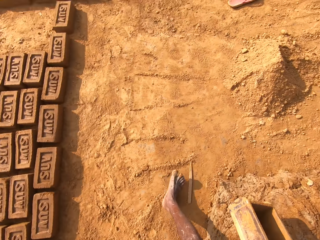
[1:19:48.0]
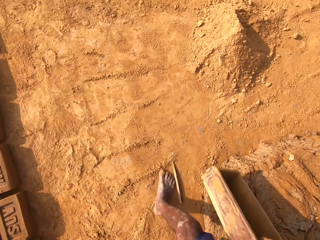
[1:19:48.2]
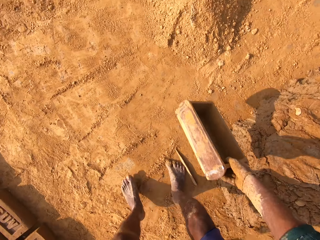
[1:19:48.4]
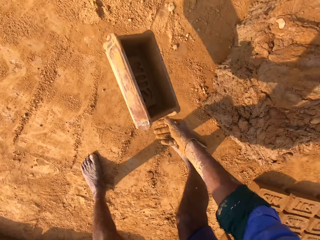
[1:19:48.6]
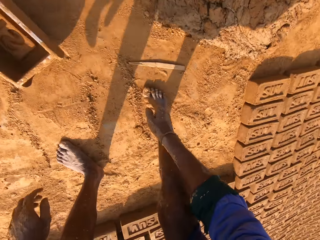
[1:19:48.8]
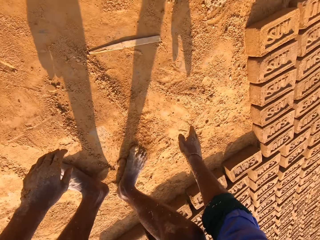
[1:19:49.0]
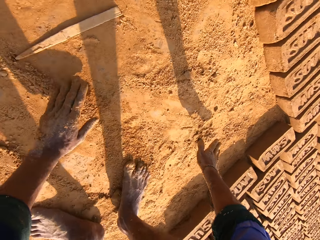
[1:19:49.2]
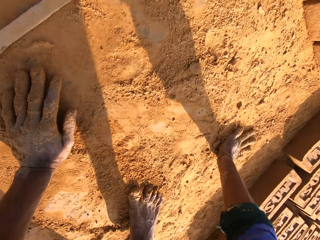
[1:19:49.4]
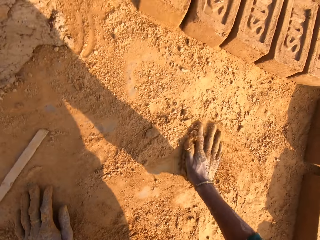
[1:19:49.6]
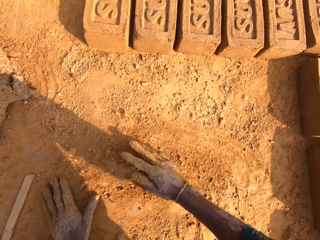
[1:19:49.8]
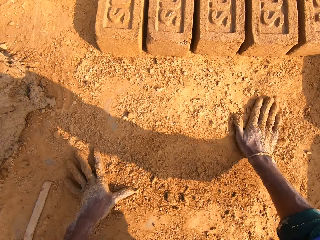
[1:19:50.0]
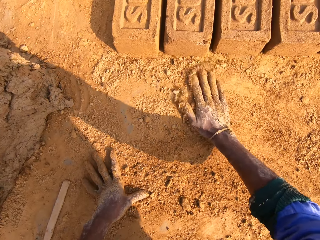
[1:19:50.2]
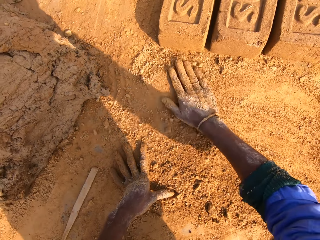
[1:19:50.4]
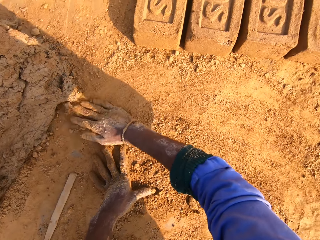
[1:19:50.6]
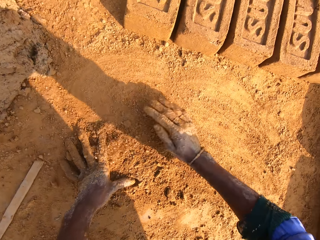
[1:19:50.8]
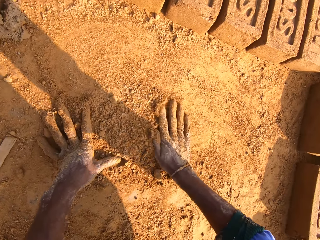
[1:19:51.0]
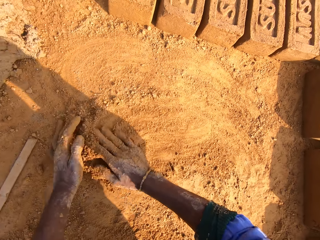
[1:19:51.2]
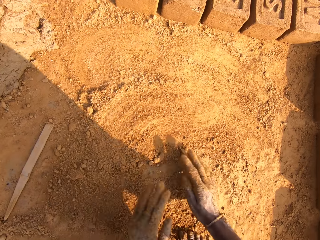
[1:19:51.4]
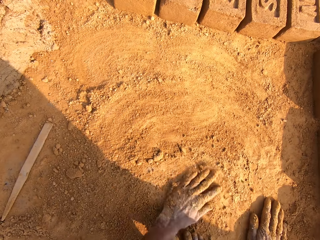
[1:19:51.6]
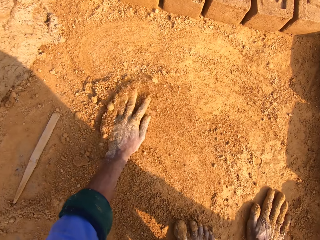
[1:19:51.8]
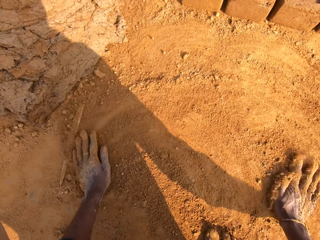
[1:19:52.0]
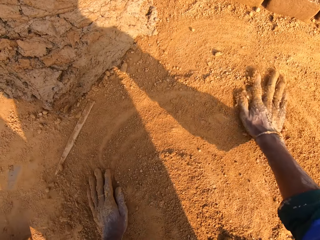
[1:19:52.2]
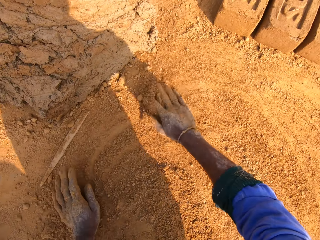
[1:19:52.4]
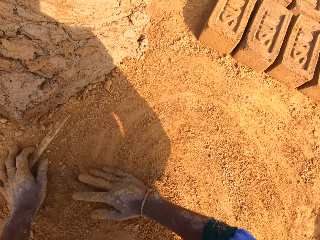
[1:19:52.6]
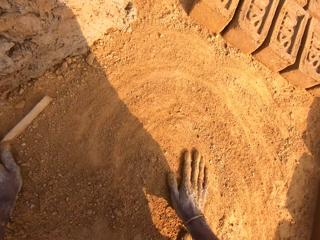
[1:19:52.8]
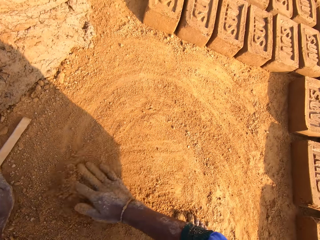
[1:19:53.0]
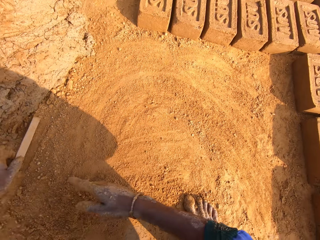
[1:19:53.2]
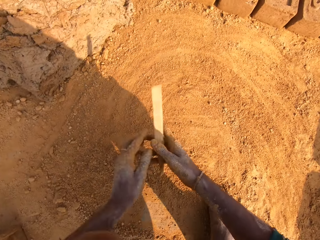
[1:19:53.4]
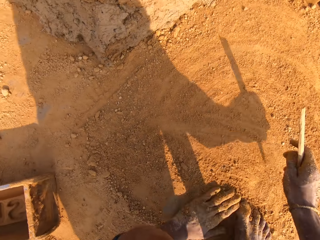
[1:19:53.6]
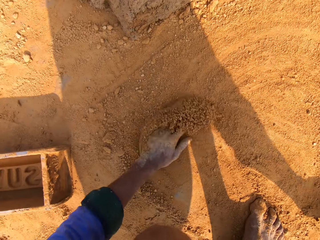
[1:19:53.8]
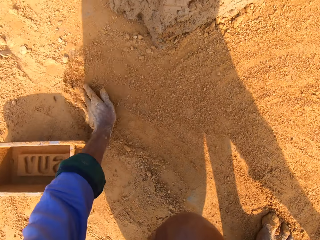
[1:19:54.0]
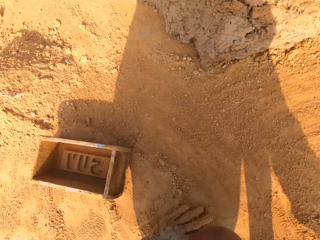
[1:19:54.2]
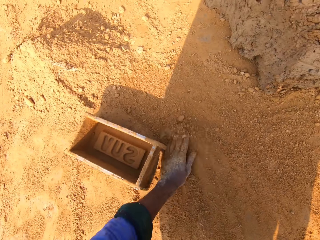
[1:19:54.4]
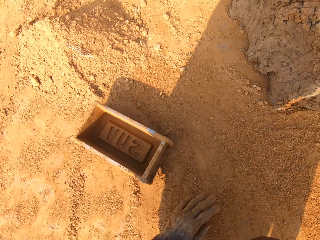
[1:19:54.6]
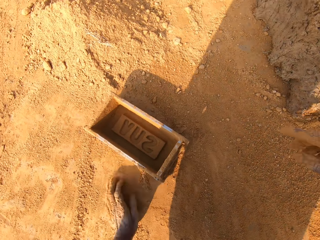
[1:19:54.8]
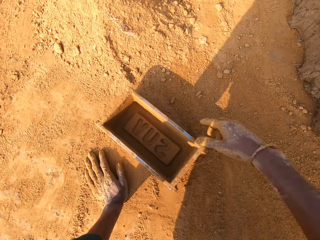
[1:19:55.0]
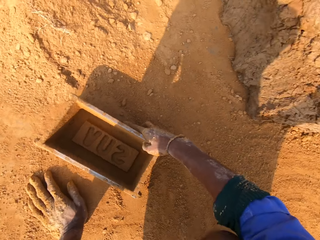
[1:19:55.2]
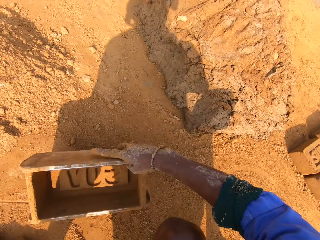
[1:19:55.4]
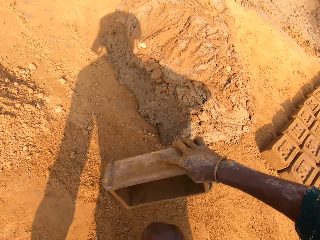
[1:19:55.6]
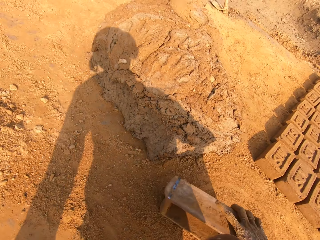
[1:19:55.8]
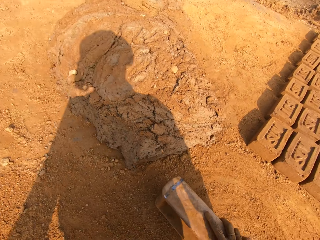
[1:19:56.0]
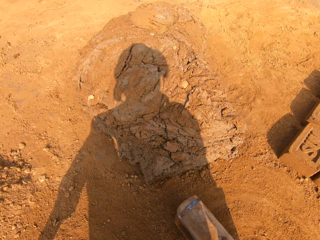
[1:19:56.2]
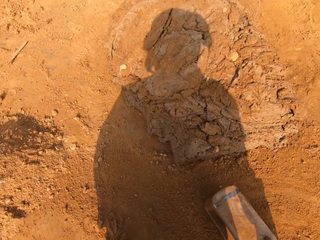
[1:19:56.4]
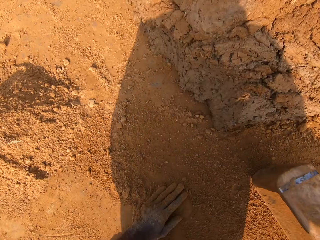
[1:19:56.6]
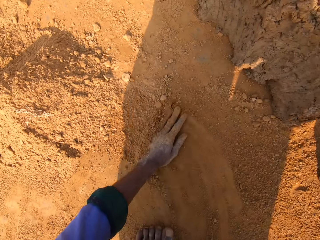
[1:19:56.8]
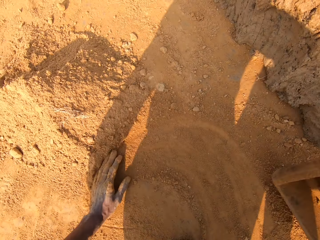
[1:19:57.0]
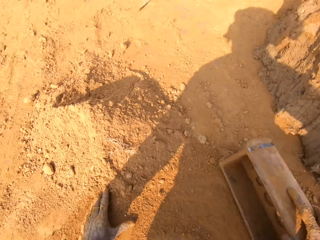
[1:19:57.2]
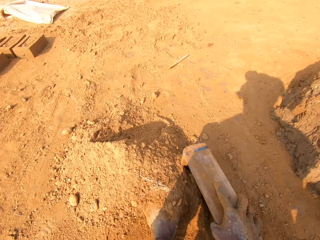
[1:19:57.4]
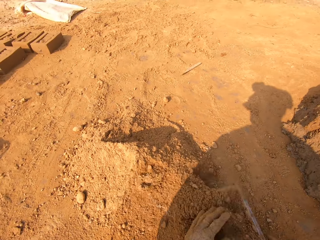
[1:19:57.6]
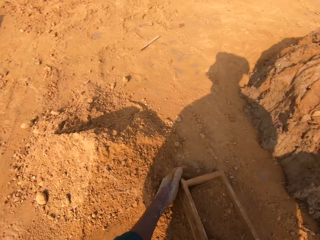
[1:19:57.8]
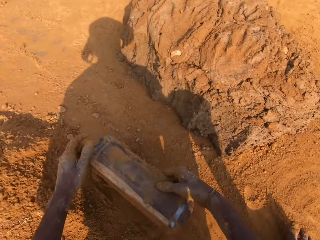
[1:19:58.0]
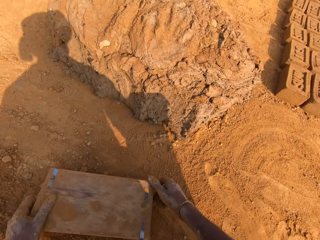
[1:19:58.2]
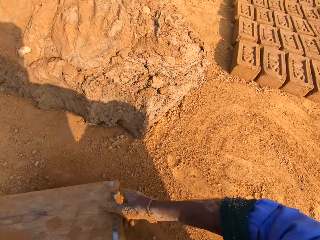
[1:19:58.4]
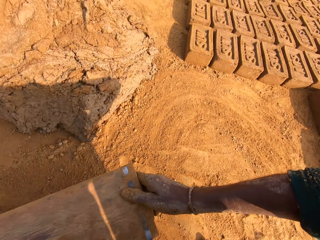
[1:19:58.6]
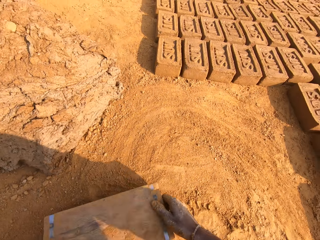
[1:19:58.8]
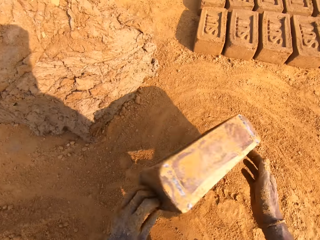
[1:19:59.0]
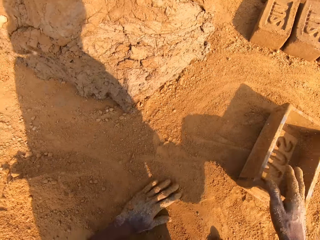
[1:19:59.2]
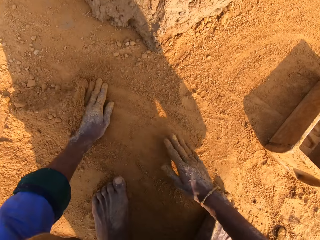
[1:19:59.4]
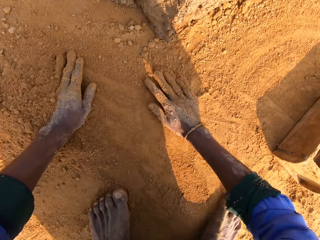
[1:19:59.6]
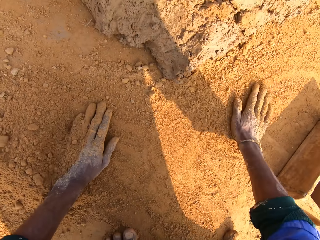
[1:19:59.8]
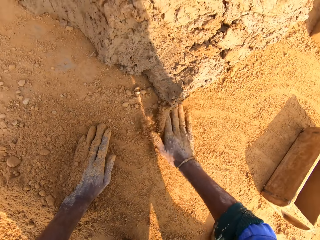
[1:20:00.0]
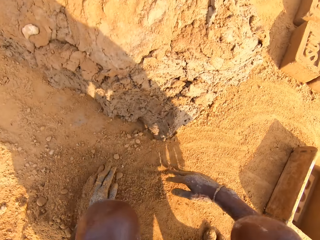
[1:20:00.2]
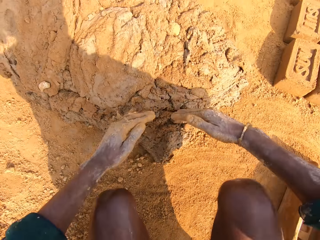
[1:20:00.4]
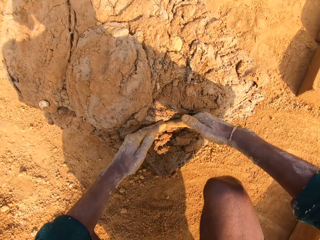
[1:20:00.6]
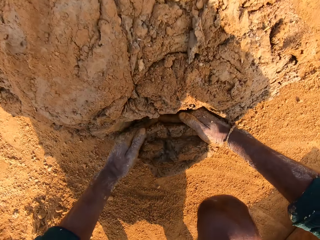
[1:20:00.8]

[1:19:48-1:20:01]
The camera wearer spreads the sand. They put sand into the clay mold. They remove sand from the clay mold.

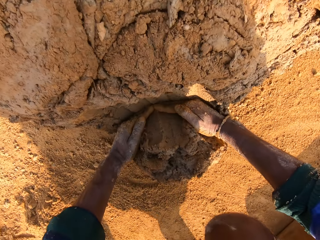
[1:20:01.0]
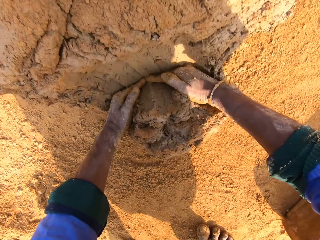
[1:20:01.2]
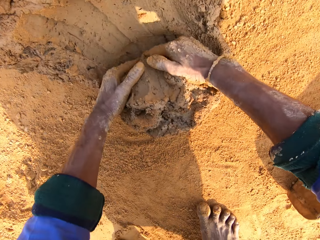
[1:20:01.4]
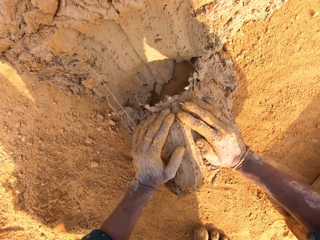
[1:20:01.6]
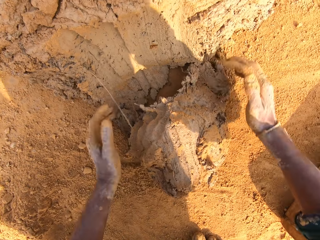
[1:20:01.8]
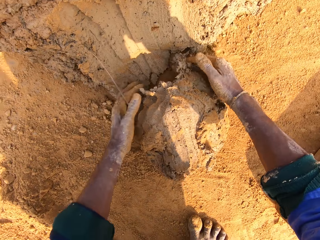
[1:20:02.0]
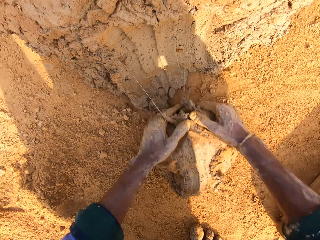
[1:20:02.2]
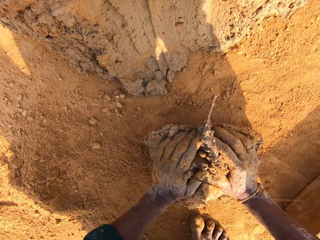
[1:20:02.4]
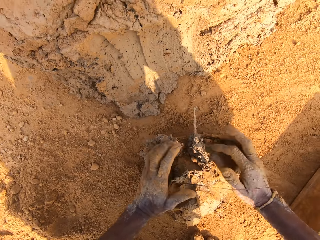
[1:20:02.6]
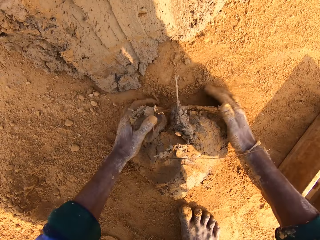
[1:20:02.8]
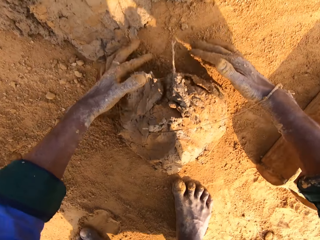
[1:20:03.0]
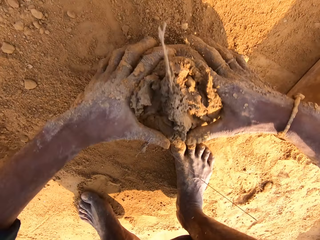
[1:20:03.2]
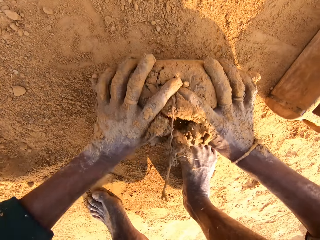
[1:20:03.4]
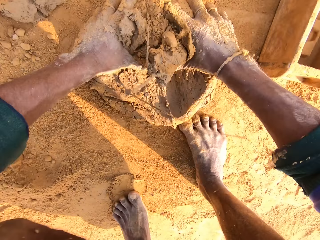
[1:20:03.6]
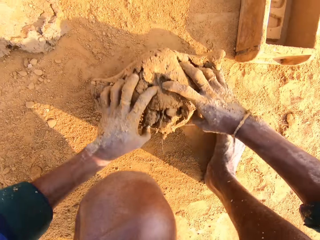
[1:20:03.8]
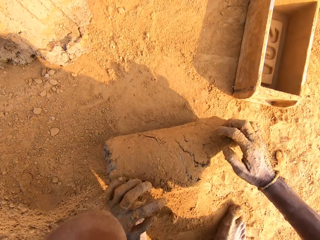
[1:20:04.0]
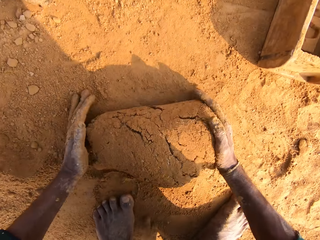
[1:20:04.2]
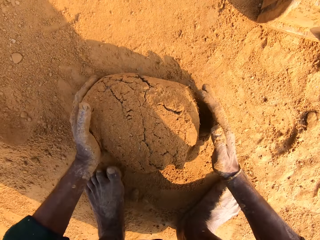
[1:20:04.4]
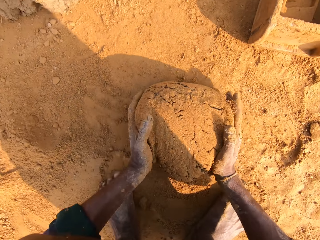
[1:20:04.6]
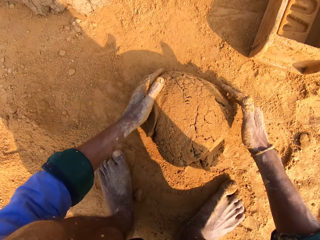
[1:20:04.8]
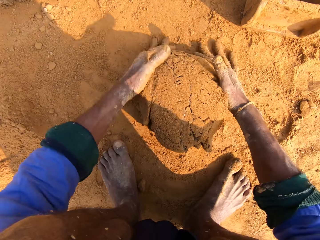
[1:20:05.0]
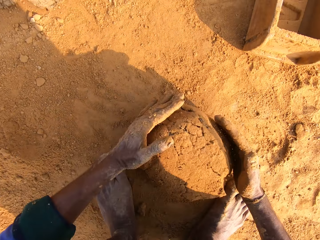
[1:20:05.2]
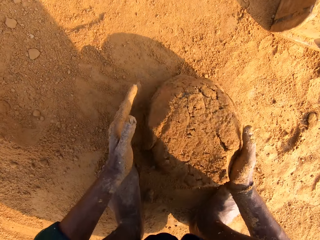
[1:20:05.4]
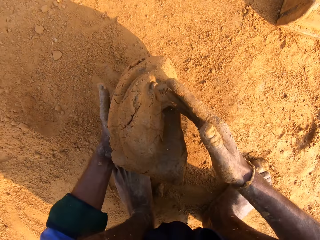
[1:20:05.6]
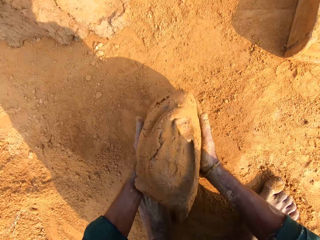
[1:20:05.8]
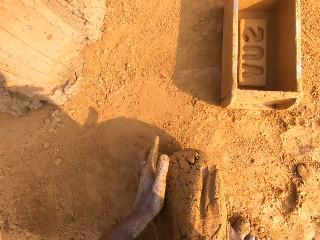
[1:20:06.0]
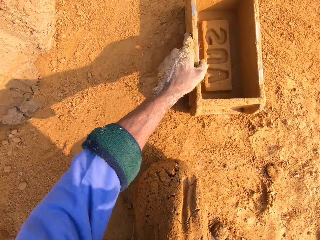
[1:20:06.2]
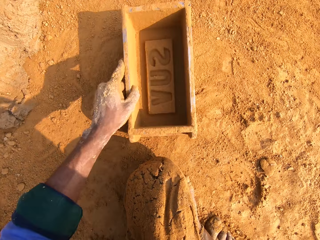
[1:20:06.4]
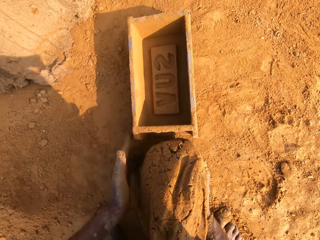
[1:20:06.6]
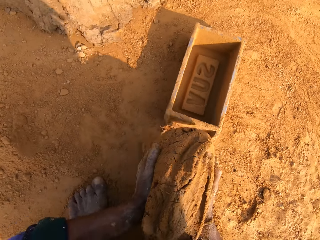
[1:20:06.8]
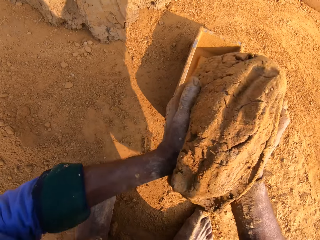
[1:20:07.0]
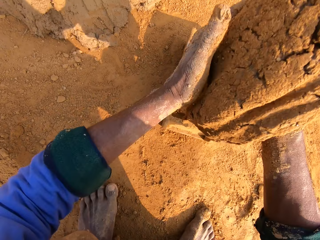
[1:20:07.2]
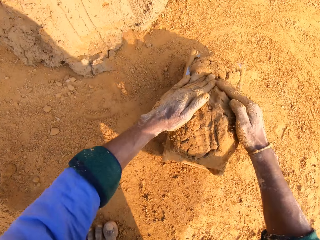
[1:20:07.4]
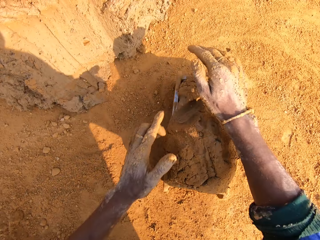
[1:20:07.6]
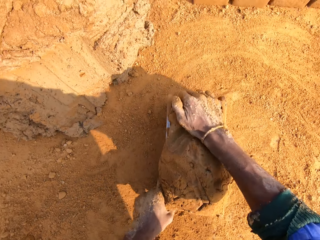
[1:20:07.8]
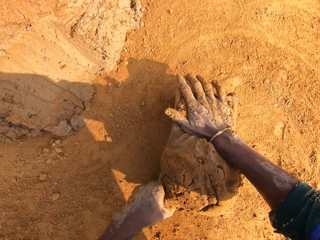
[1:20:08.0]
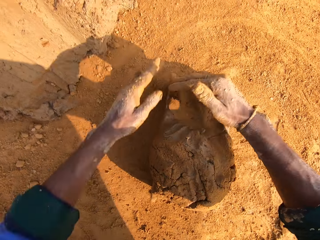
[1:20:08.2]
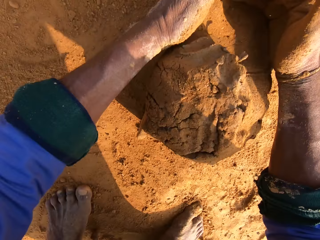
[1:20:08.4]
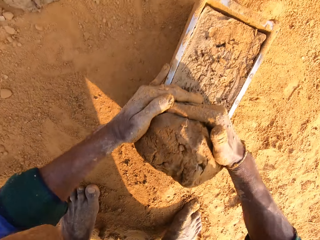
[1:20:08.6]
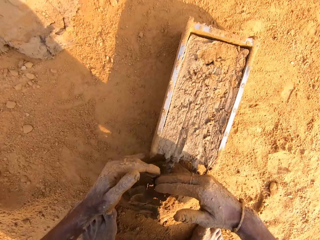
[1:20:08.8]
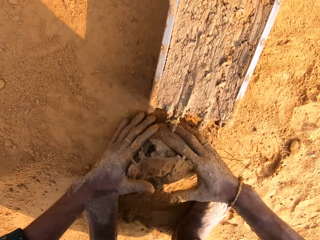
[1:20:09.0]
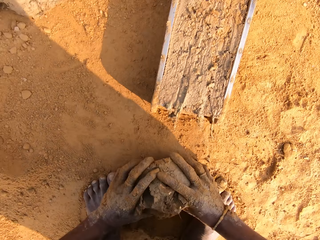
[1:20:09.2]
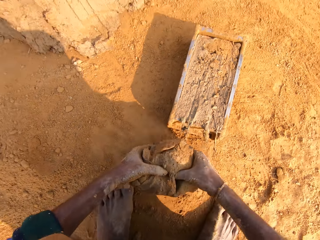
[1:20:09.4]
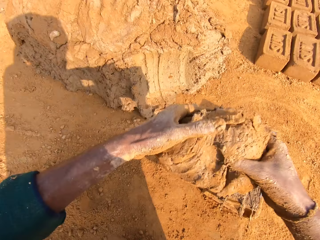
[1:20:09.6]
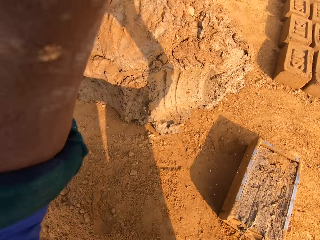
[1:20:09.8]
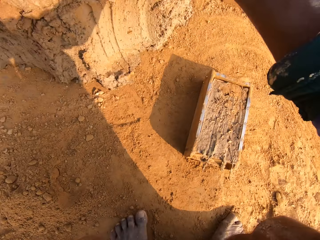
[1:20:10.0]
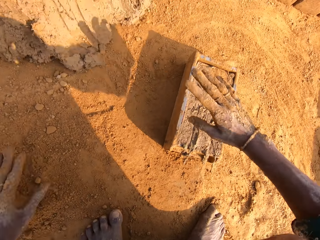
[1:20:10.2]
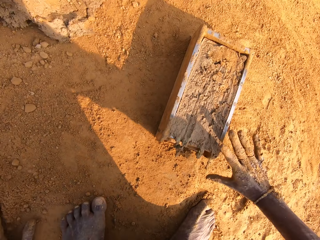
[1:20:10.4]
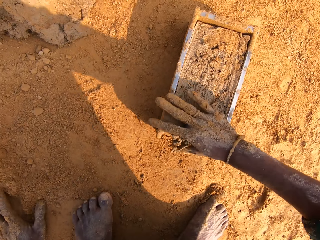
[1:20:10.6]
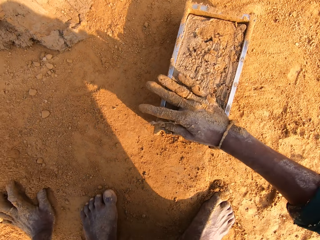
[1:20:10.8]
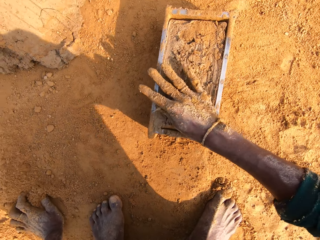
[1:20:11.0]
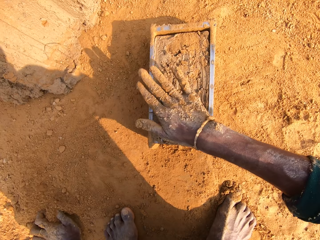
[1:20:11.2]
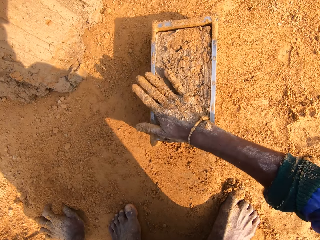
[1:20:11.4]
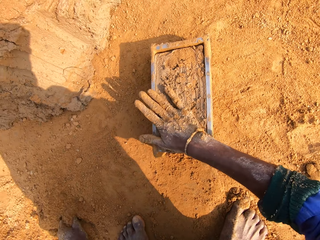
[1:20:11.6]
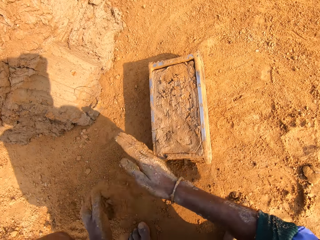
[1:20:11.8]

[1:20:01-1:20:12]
The camera wearer scoops the clay. They roll the clay. They put the clay in the brick mold. They remove excess clay. They put back the clay.
